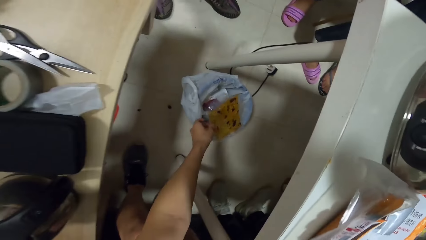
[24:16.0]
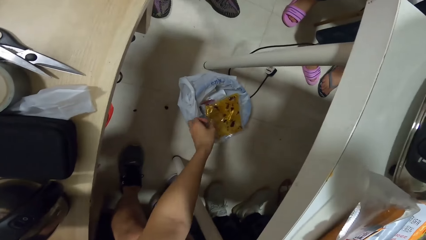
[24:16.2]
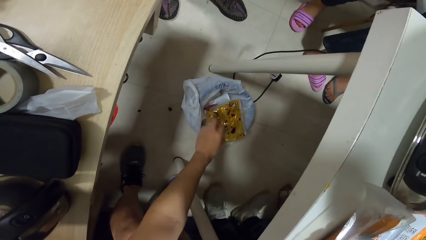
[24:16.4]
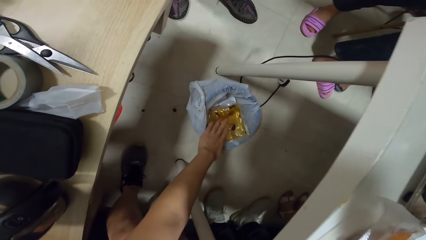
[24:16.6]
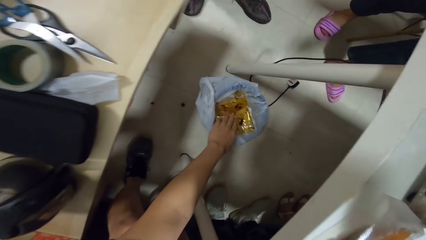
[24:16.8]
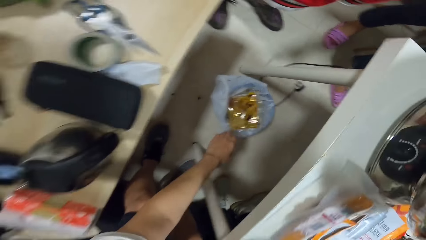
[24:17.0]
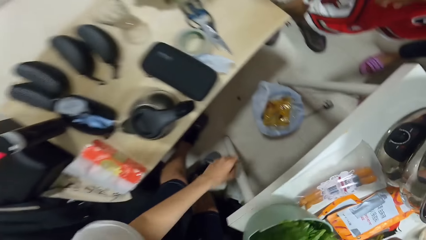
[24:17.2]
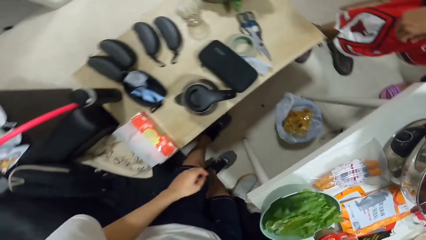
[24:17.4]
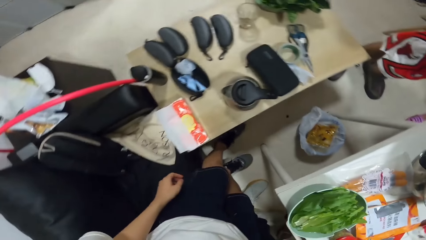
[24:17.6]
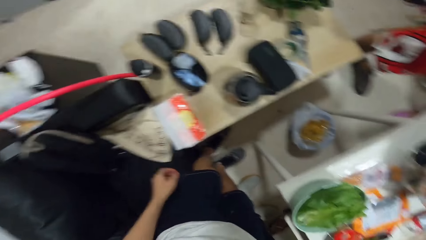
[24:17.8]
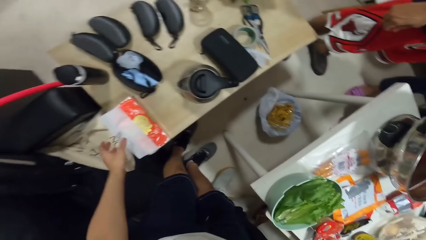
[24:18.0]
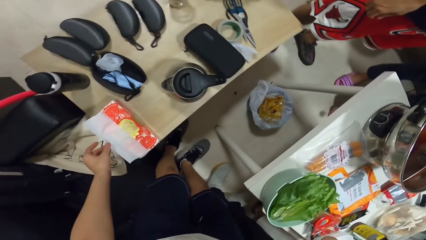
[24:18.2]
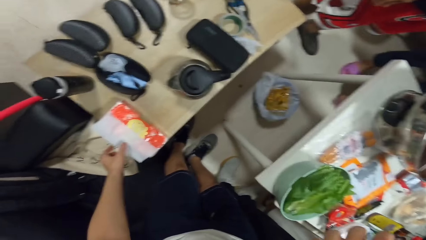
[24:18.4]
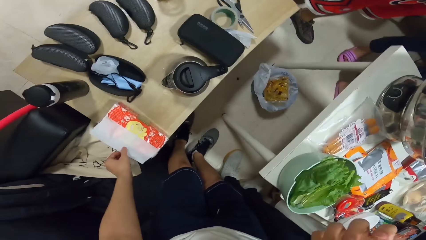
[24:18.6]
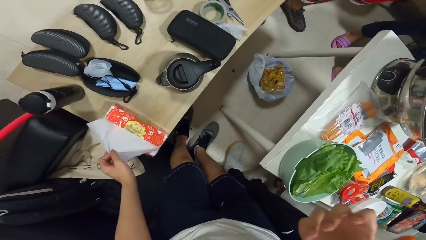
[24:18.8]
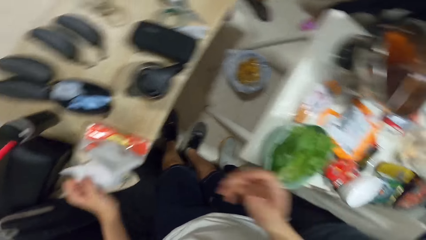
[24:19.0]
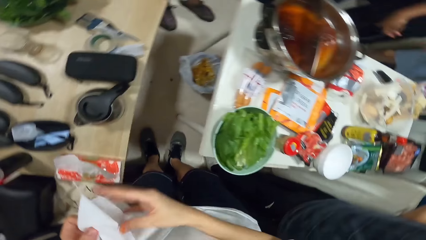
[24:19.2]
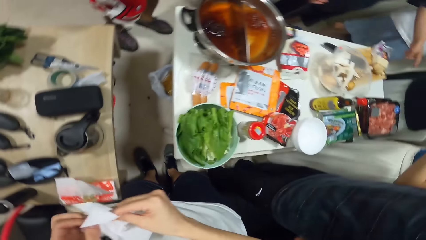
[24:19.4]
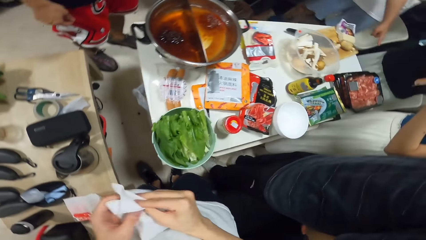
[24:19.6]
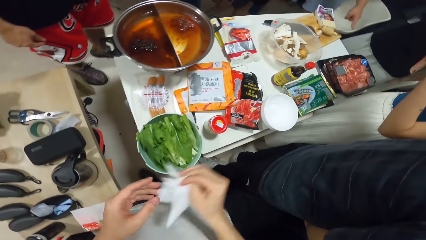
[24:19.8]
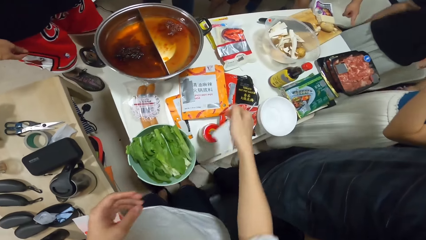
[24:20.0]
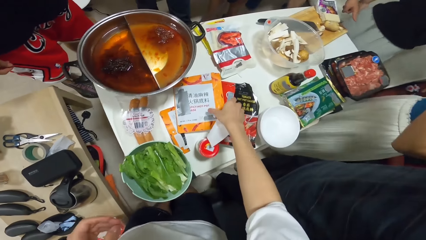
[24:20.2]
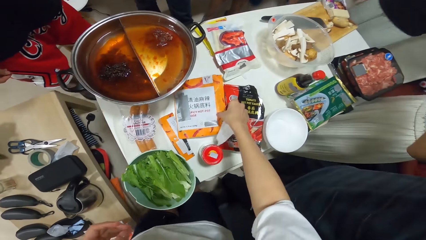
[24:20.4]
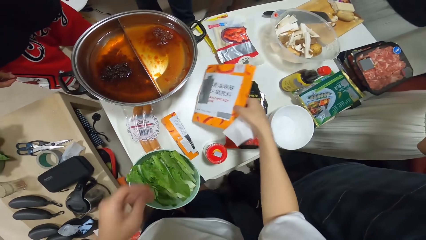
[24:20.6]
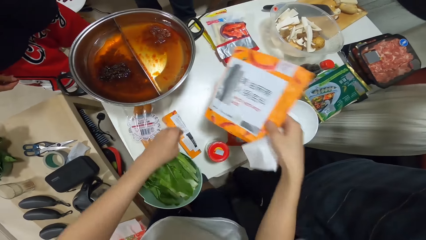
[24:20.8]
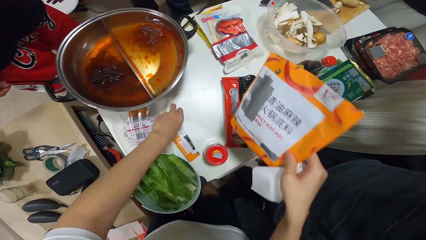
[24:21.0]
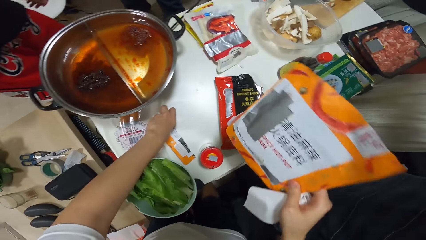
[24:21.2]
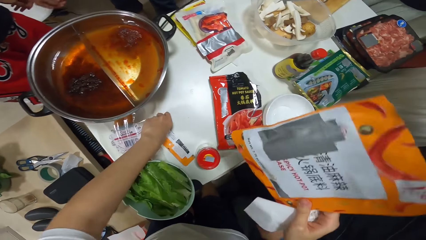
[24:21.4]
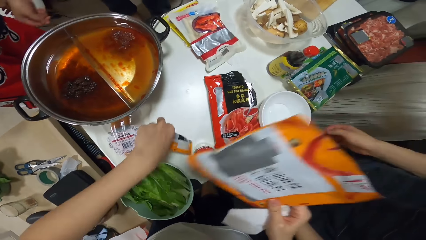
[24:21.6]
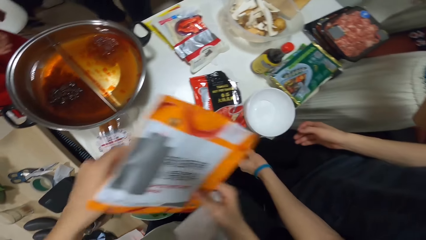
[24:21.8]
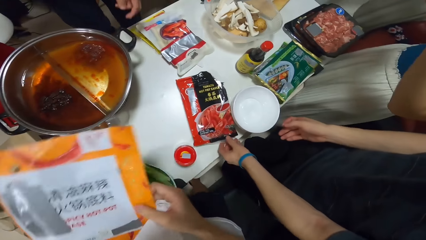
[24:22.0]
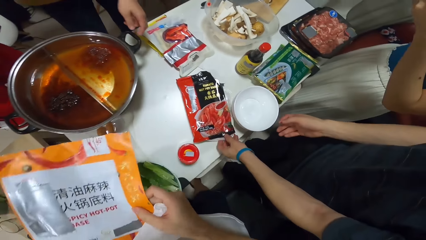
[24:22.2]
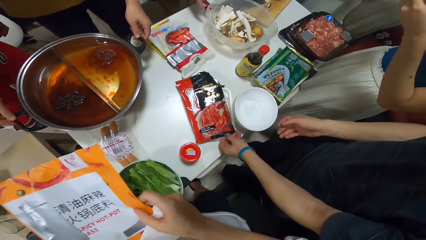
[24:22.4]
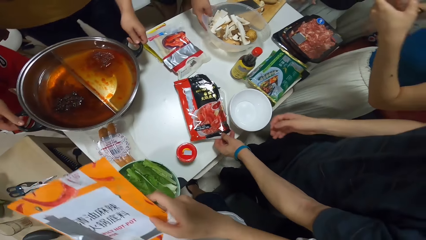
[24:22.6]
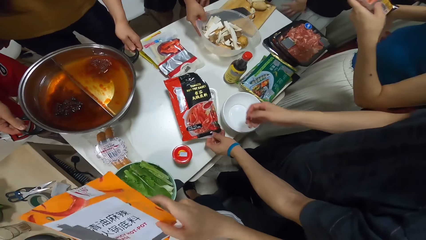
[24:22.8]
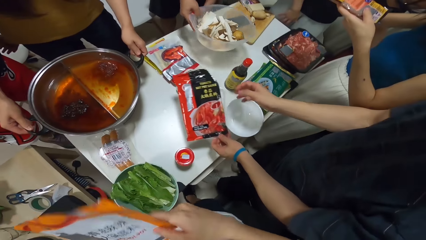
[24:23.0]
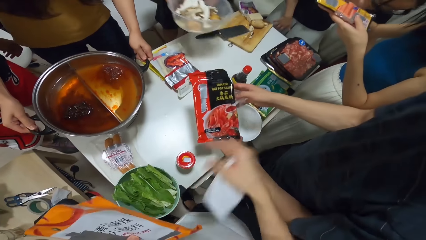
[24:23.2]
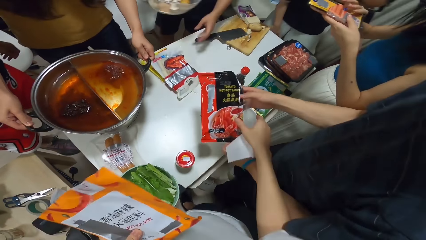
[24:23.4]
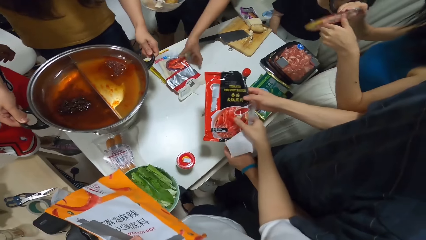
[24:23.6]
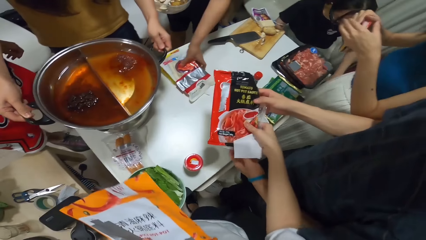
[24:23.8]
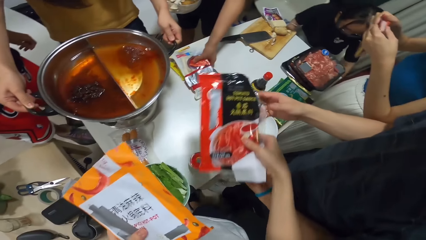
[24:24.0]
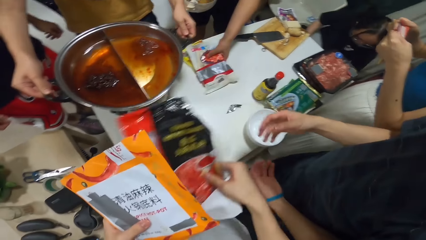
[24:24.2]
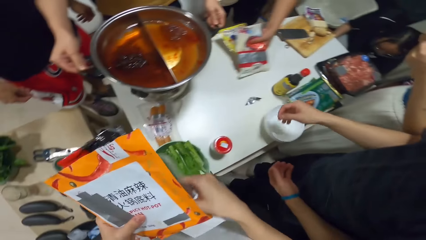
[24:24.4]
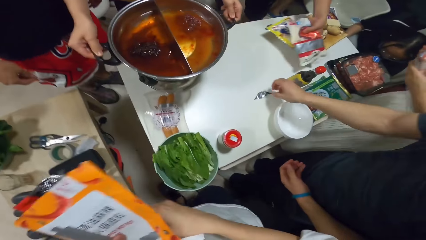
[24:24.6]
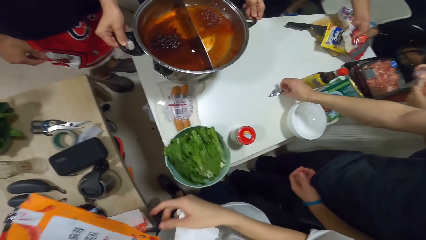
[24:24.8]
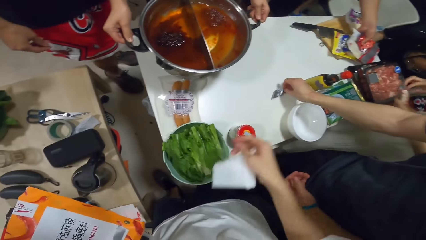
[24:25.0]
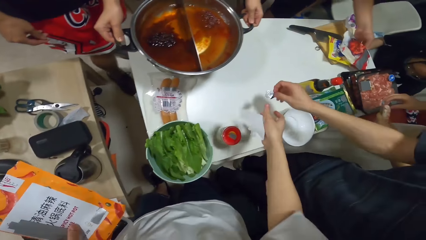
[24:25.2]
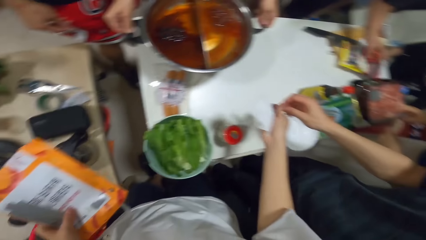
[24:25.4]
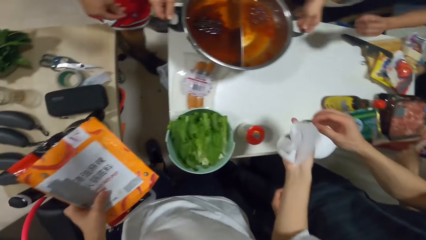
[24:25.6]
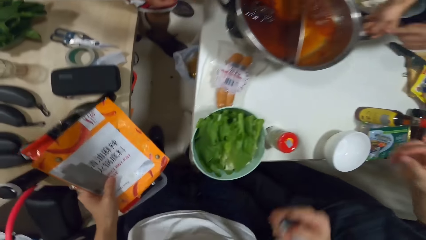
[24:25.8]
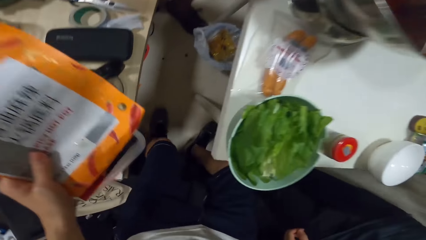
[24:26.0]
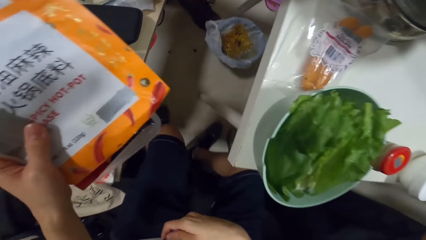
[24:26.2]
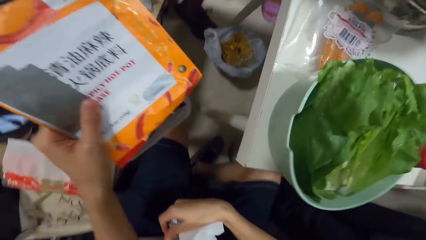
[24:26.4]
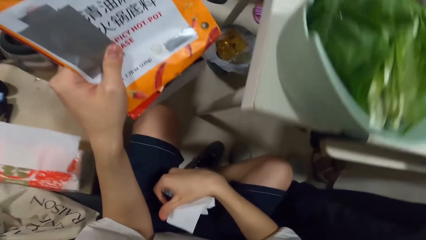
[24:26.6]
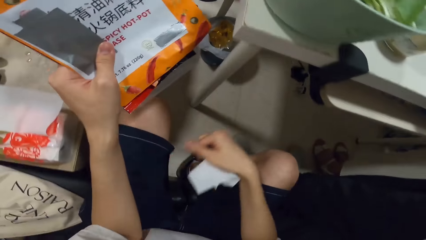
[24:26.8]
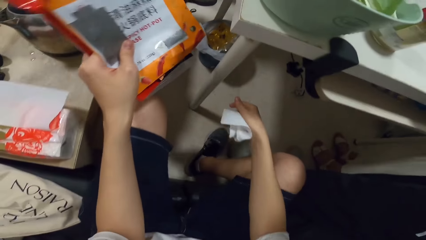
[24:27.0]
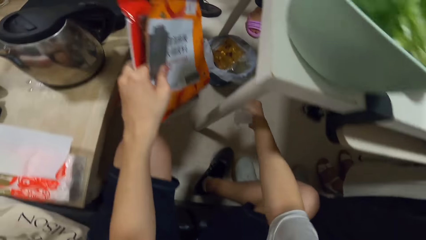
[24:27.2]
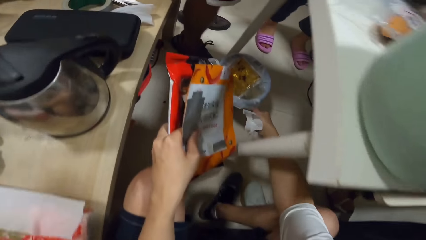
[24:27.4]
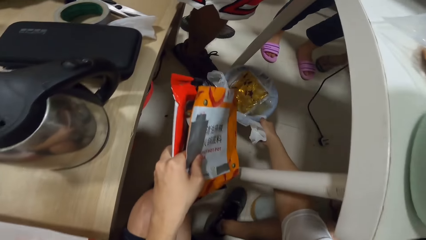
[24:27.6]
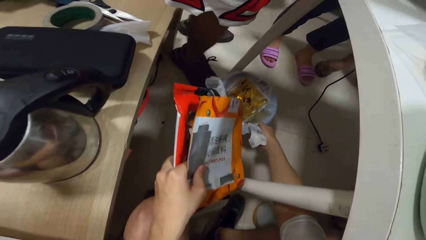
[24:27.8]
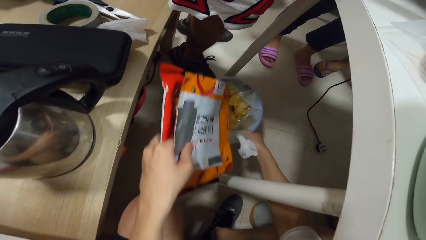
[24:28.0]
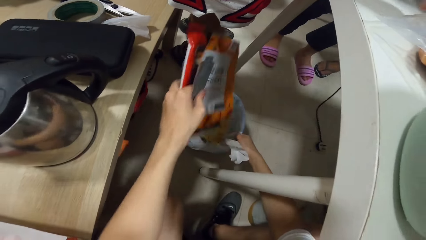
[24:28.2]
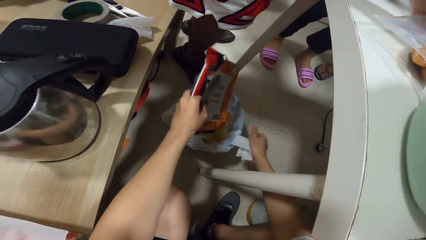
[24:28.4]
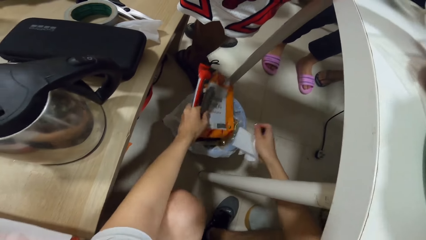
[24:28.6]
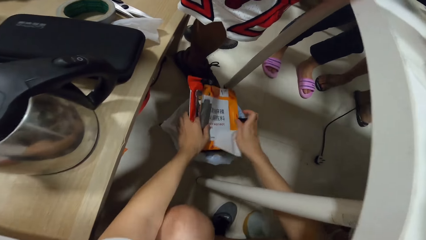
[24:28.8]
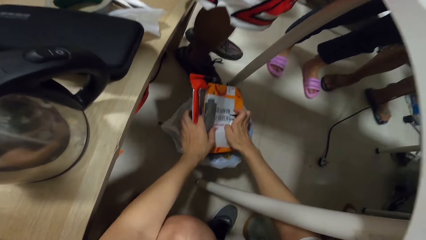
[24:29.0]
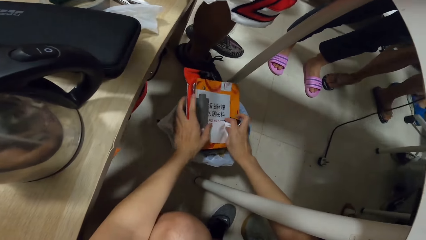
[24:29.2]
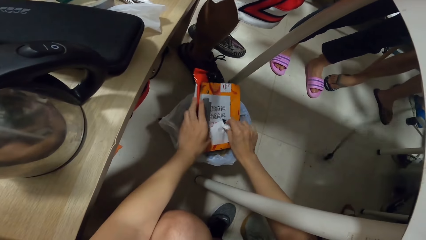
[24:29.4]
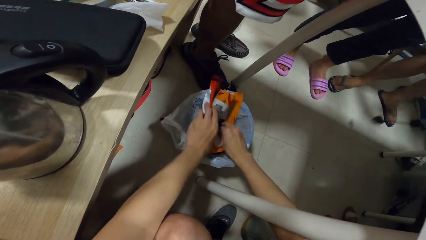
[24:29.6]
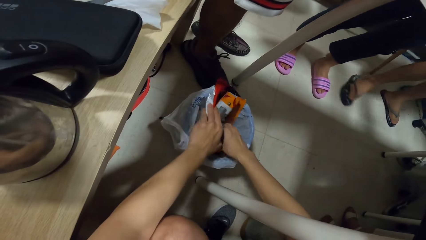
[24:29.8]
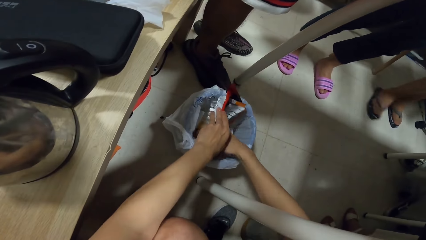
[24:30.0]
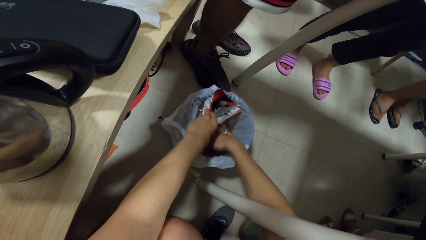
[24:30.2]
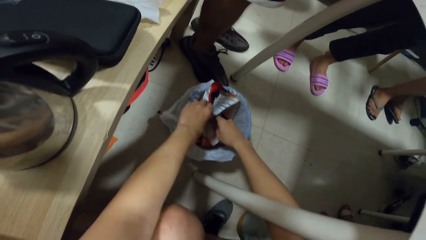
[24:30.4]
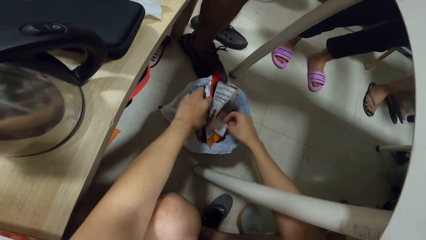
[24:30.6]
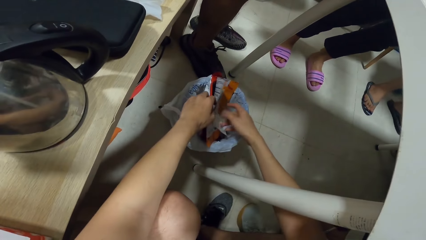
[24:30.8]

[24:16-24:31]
The camera wearer places the plastic bag into a bin. He picks a wipe from a box on a table with his left hand and wipes both hands with the wipe. He picks an empty plastic bag on the table with his right hand and picks the torn part of the plastic bag with his left hand. A man picks an empty plastic bag with his left hand. Another man picks the bowl with his right hand. A woman carries the pot from the table with both hands. The camera wearer collects the plastic bag from the first man with his right hand. The other man picks two plastic bags from the table with his left hand. Another woman tears the packet. The first man picks the torn part of the plastic bag with his right hand. The camera wearer collects the torn part of the plastic bag with his right hand. He moves the bin with his right hand and places the plastic bags into the bin with his left hand.
